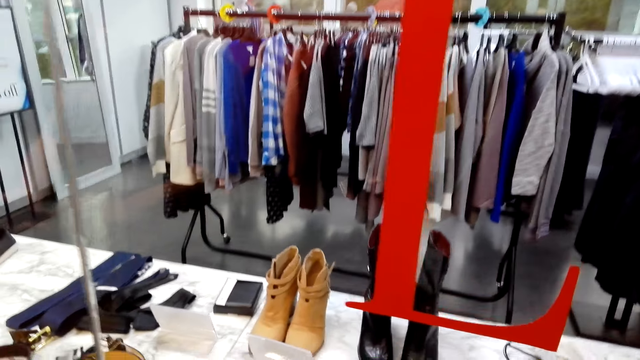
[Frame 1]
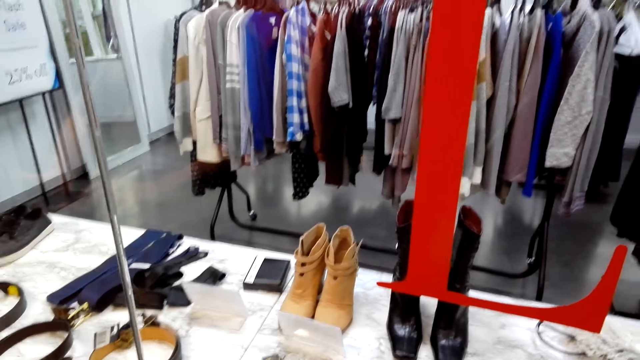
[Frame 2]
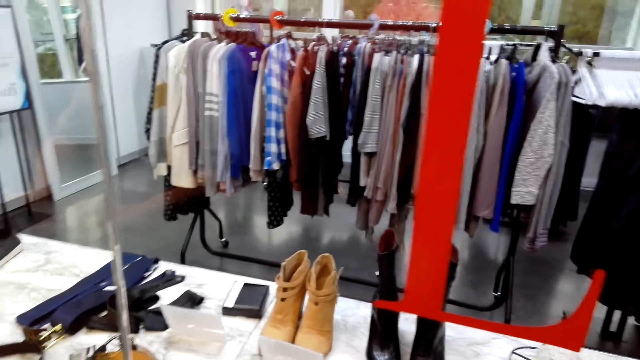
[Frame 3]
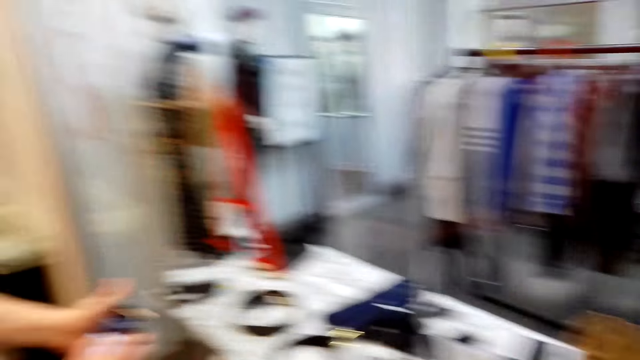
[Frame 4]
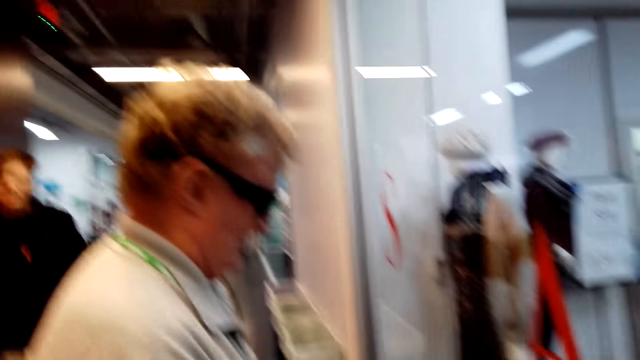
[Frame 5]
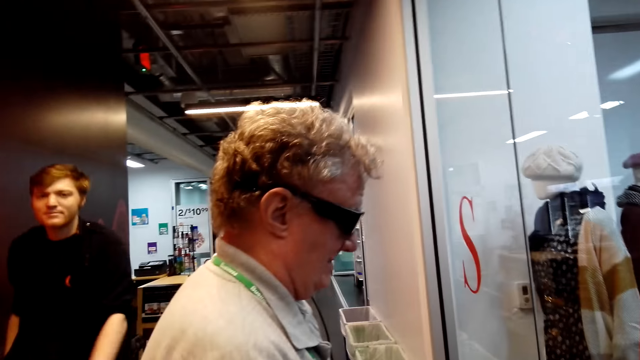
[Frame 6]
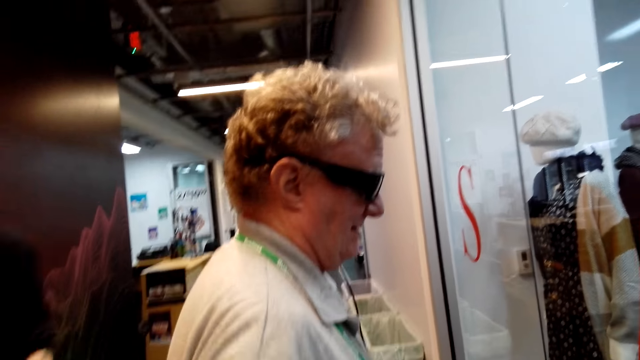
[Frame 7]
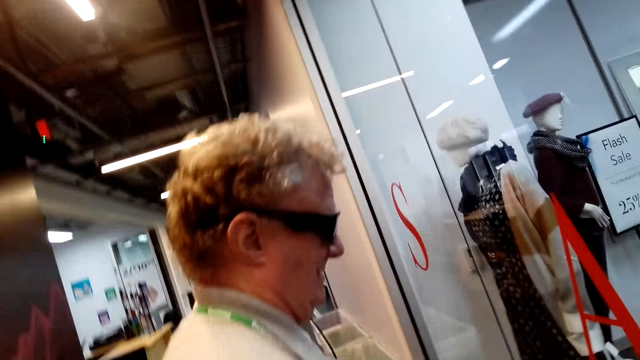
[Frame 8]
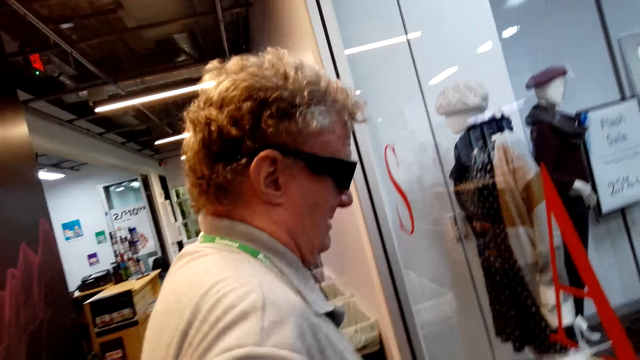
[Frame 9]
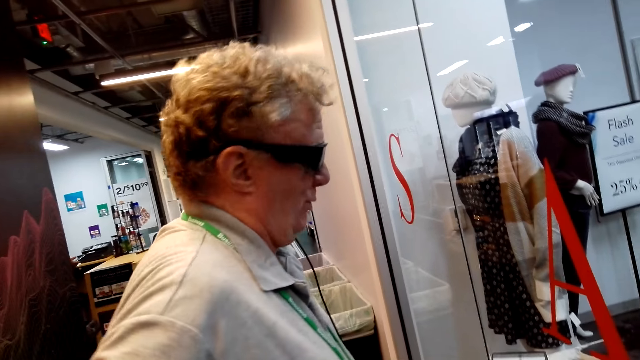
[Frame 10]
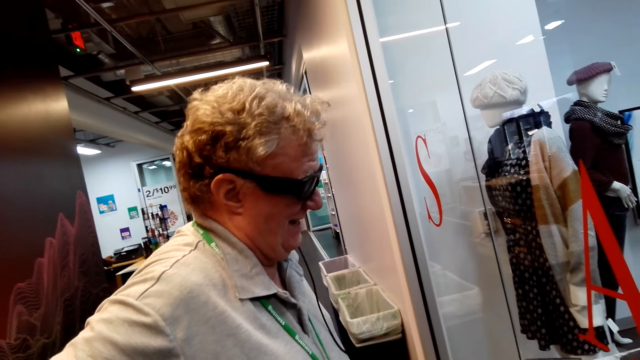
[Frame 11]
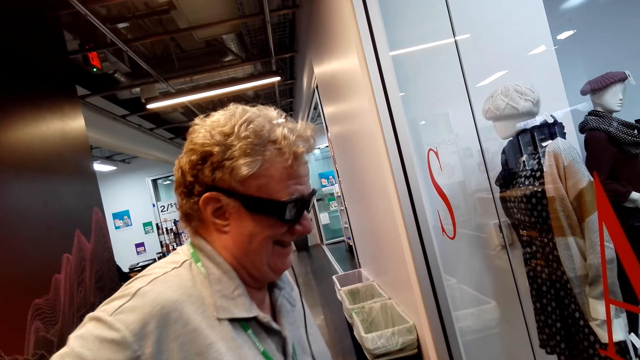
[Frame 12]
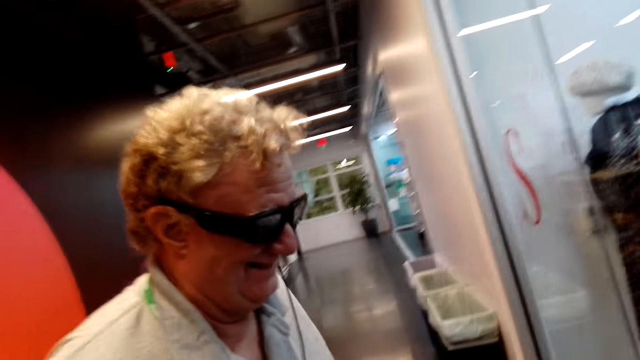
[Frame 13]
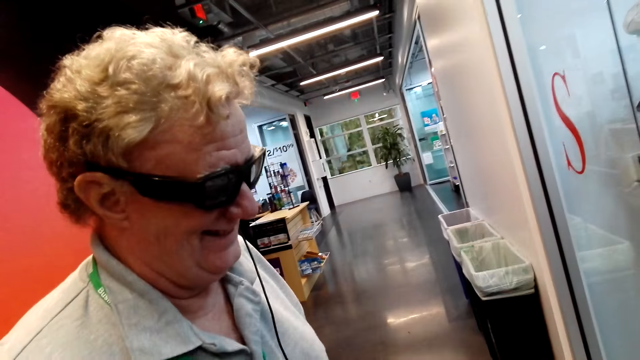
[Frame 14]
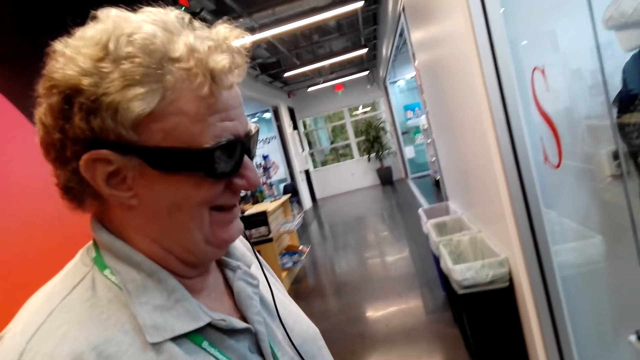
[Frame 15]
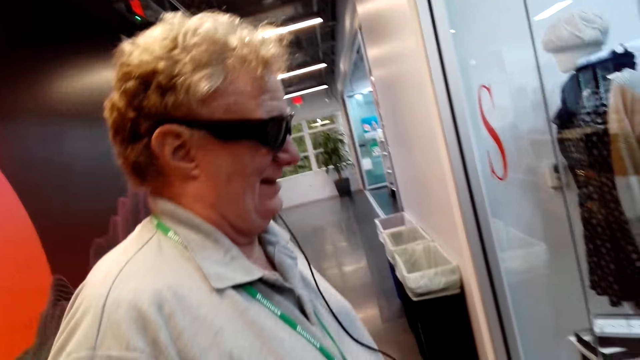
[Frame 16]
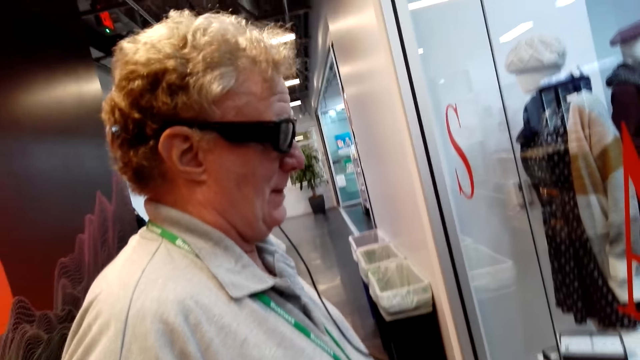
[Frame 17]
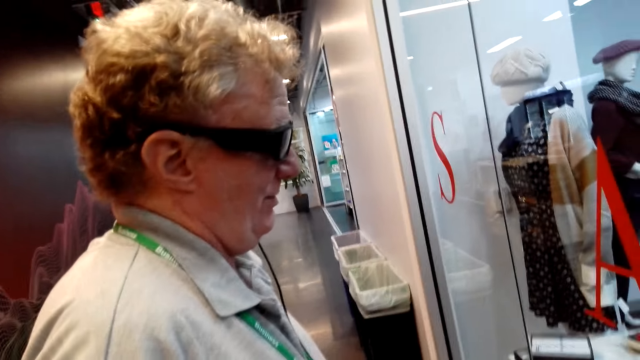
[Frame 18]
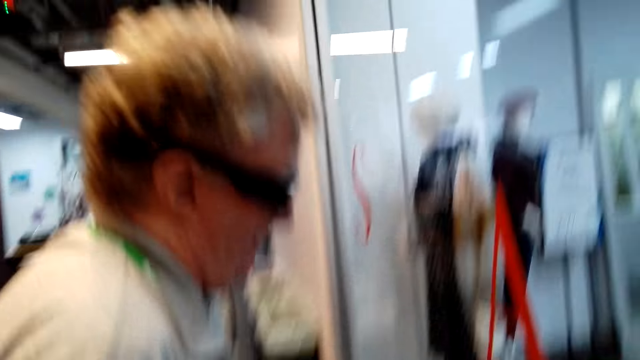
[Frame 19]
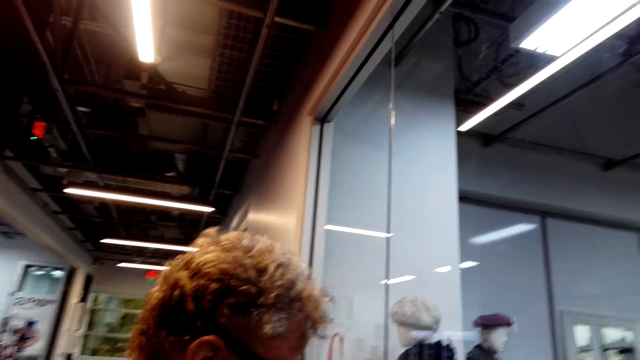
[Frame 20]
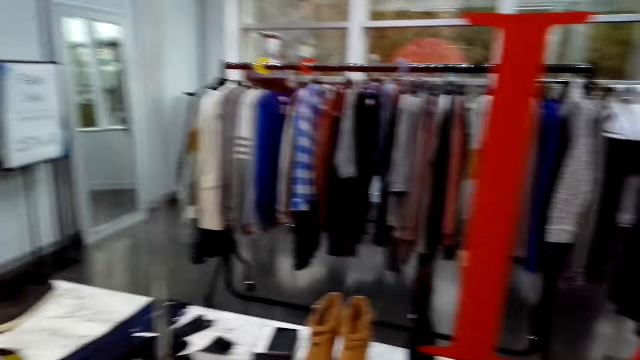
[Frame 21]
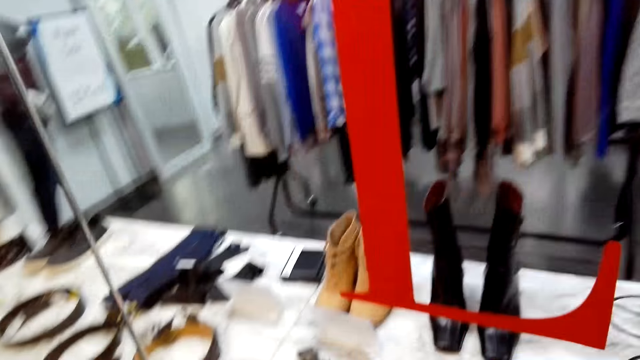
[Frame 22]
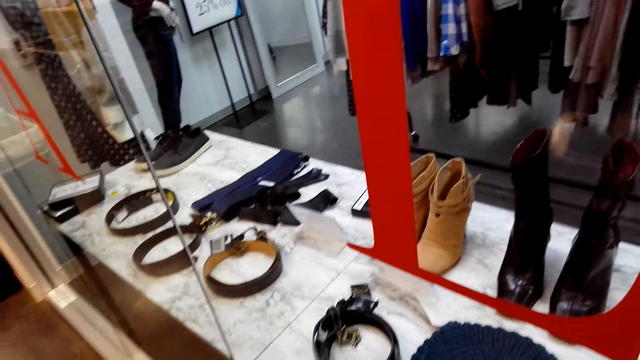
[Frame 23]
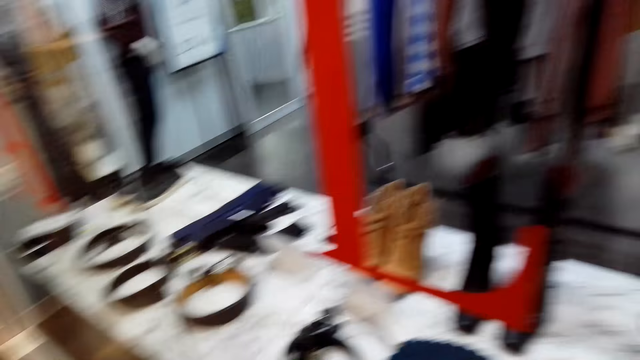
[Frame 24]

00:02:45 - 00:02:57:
A man holds the phone. The camera wearer looks at something. The man puts the phone in the pocket. The camera wearer converses with the man.

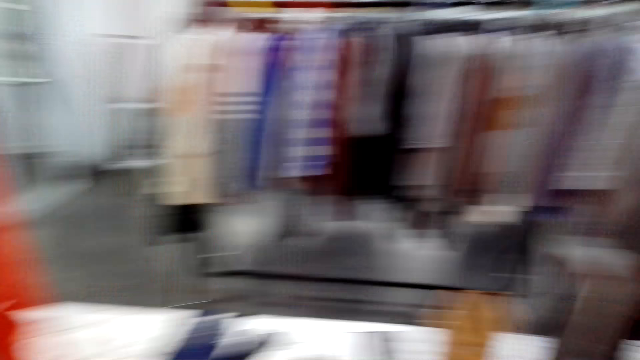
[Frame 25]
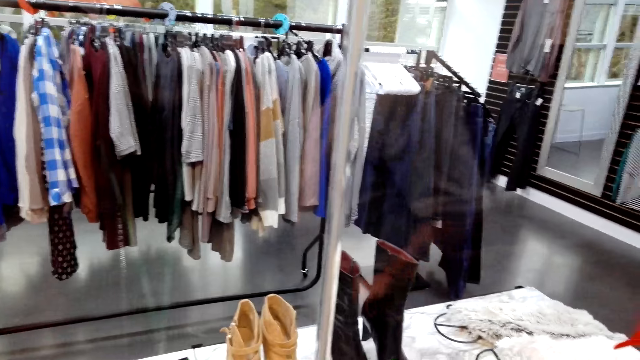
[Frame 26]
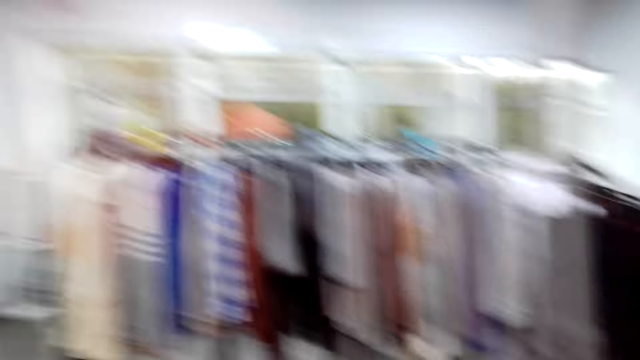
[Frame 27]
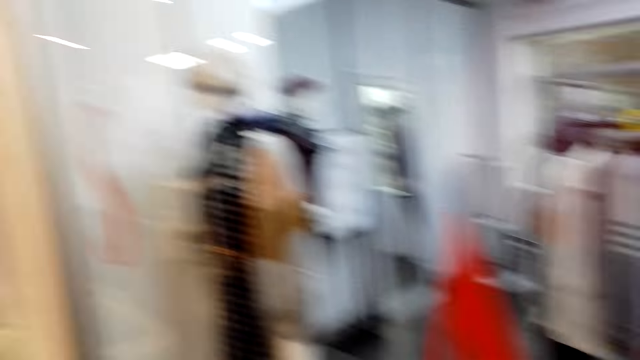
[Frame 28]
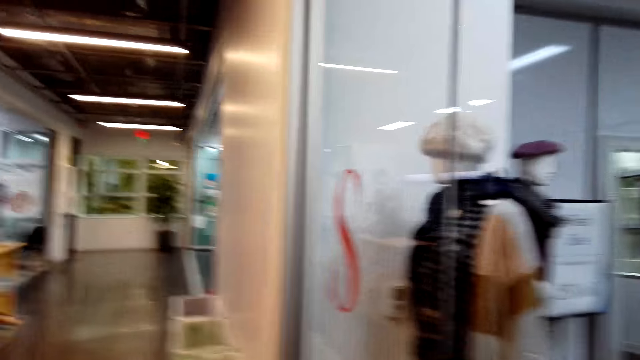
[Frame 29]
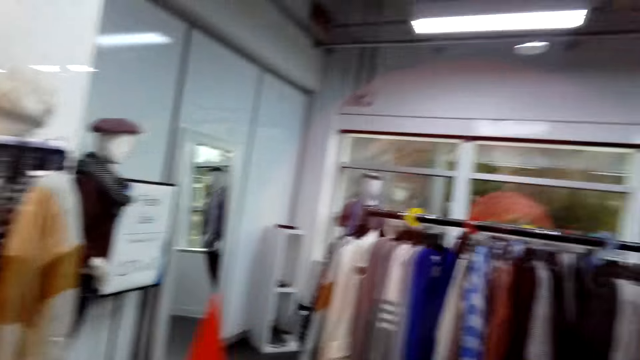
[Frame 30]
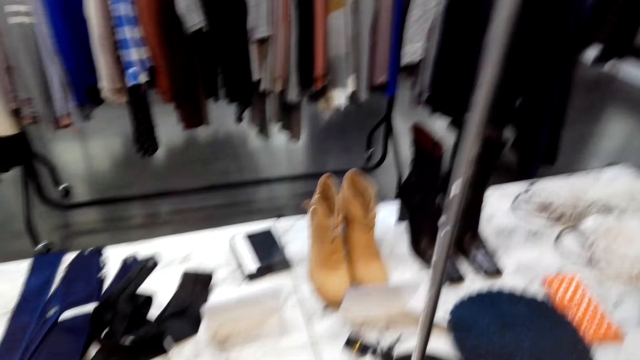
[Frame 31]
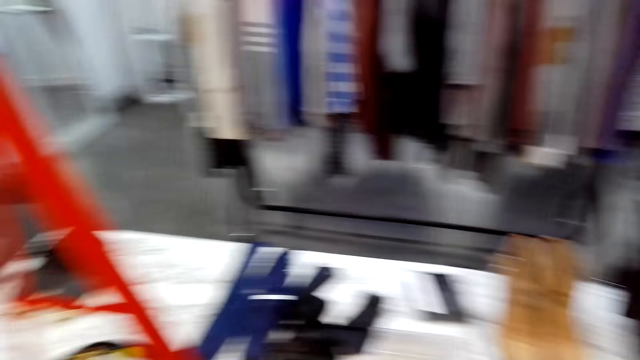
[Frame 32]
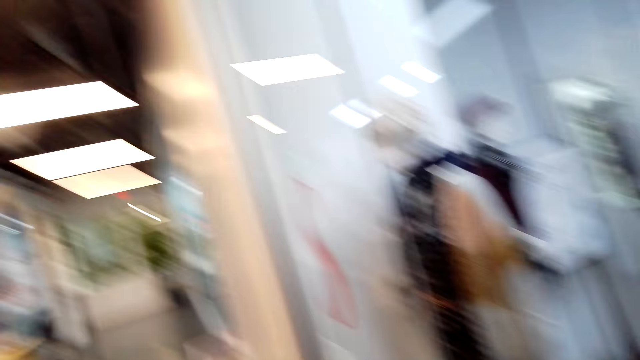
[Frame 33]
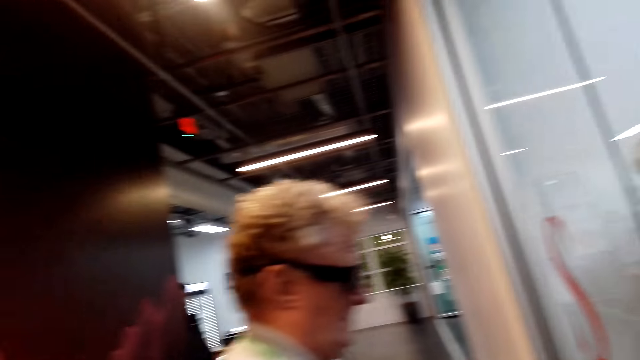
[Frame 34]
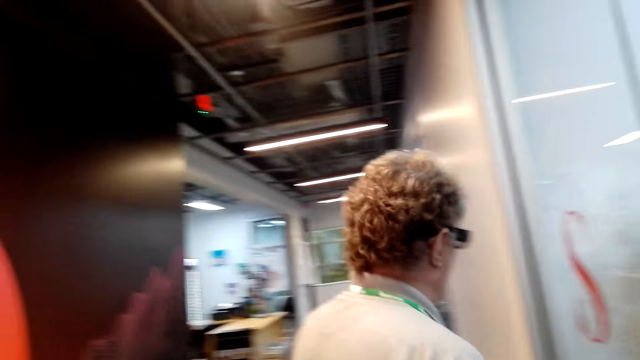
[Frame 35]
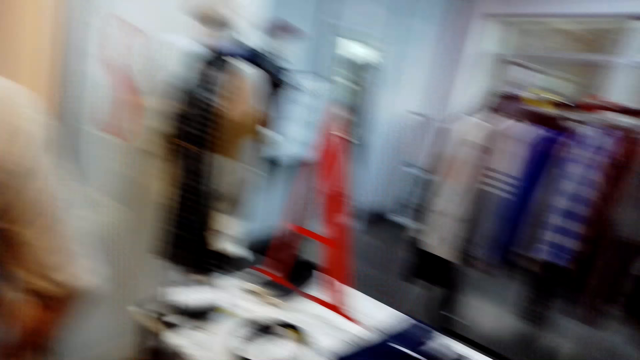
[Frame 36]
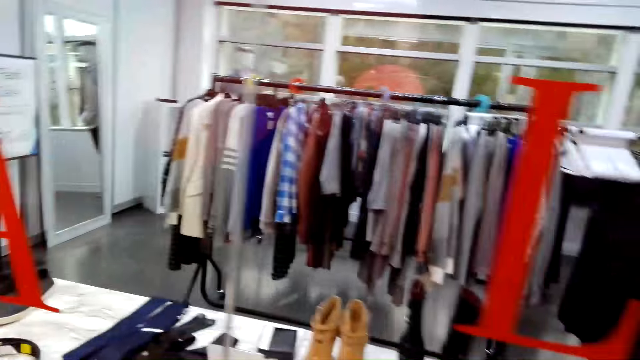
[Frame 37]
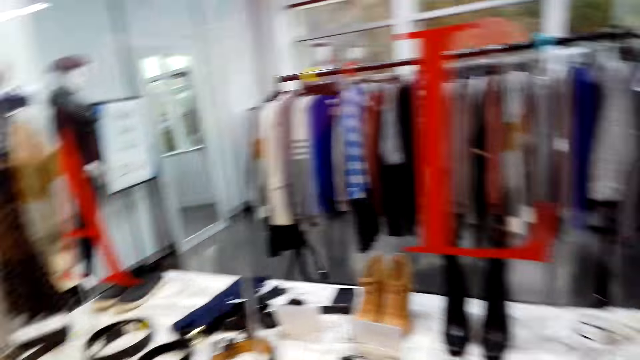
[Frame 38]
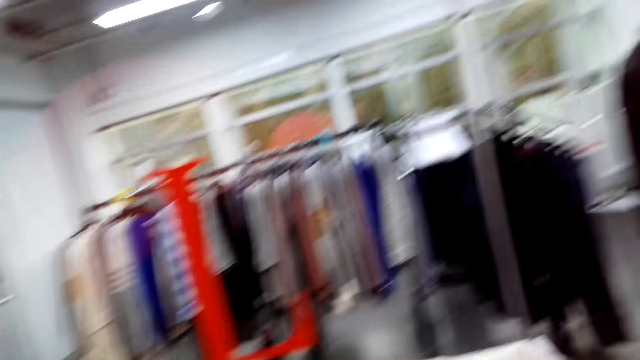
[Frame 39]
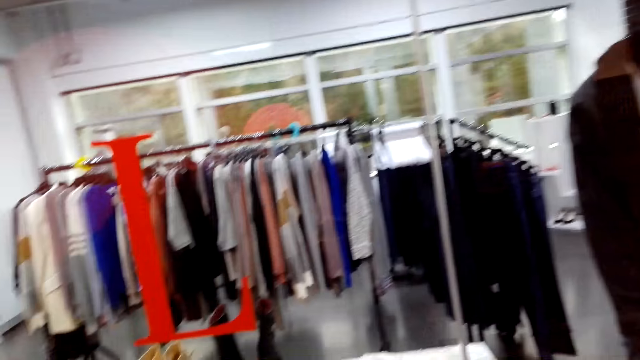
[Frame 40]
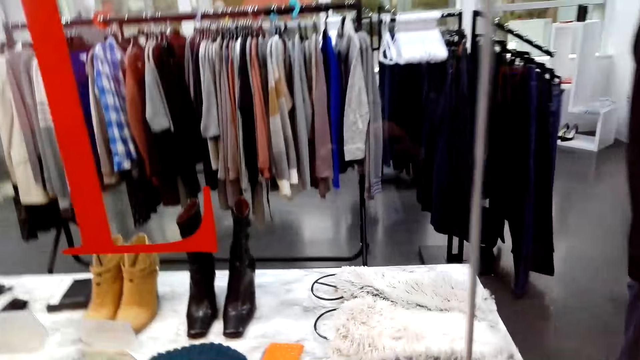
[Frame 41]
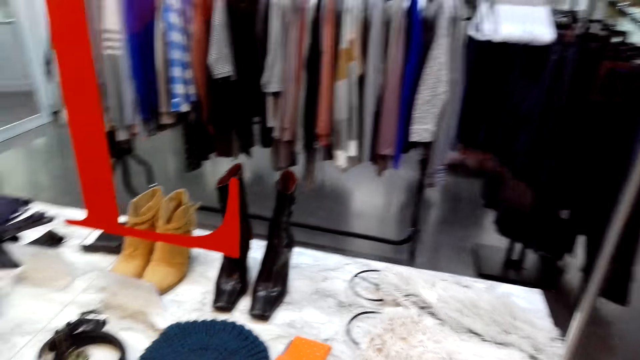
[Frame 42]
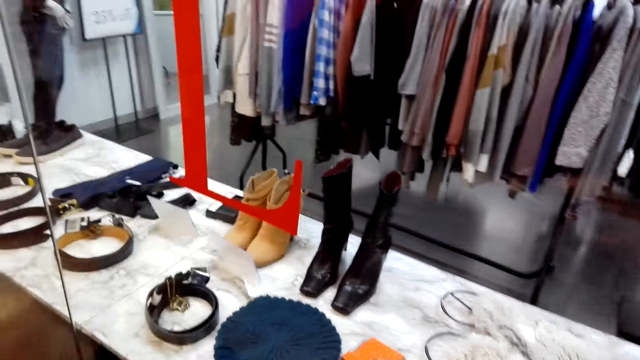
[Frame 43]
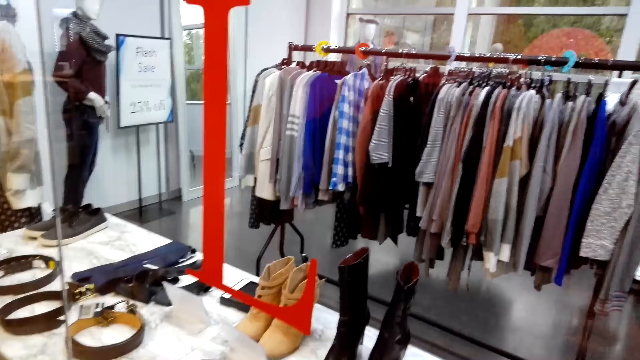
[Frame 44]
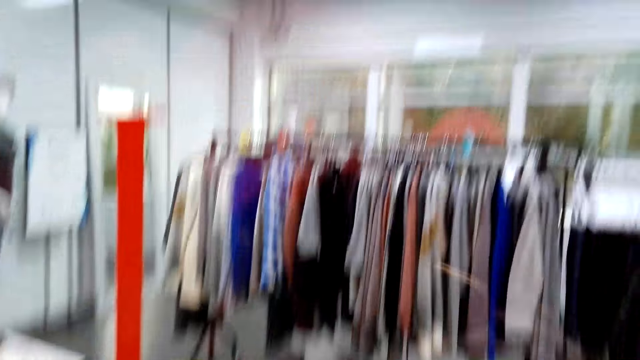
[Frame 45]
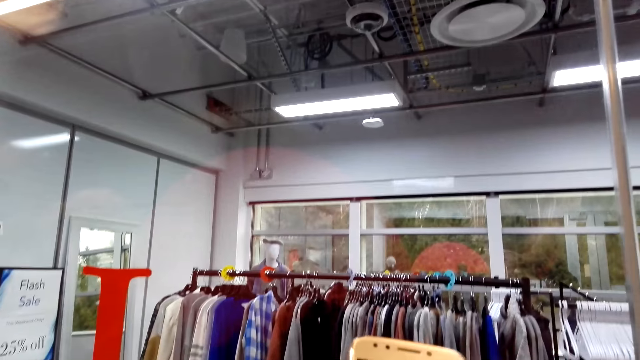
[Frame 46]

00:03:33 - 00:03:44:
The camera wearer looks around.
